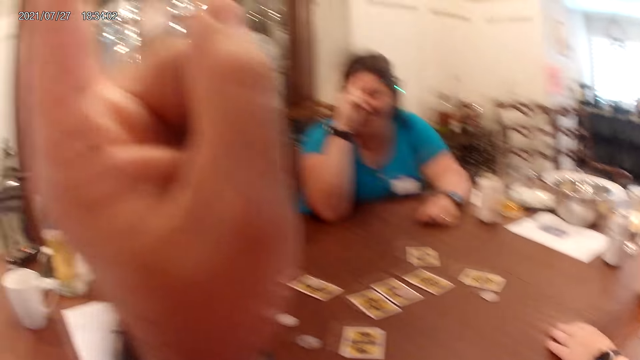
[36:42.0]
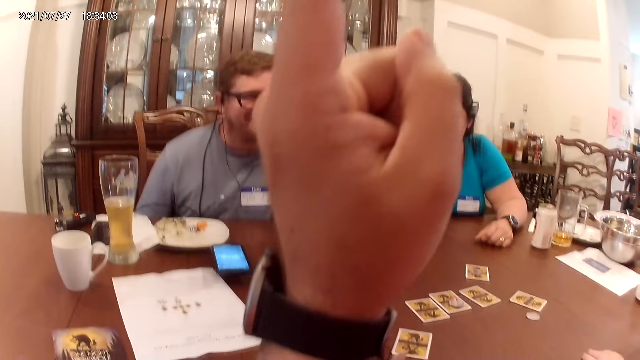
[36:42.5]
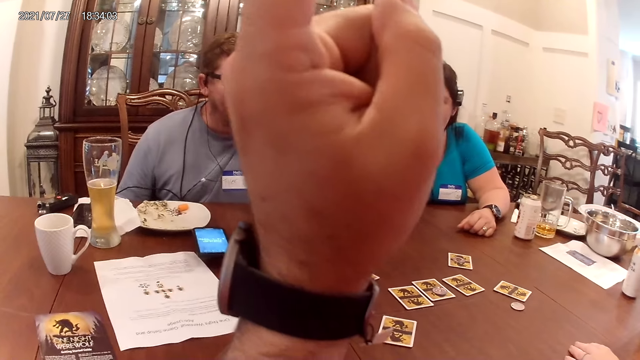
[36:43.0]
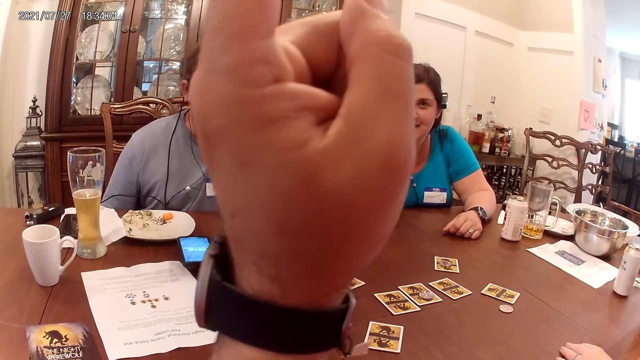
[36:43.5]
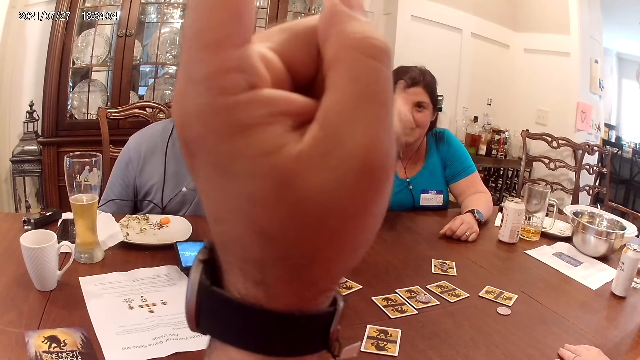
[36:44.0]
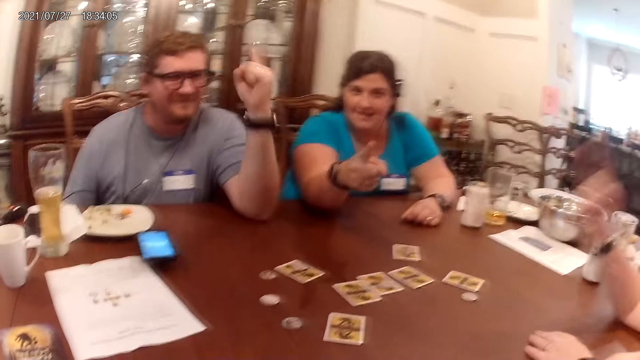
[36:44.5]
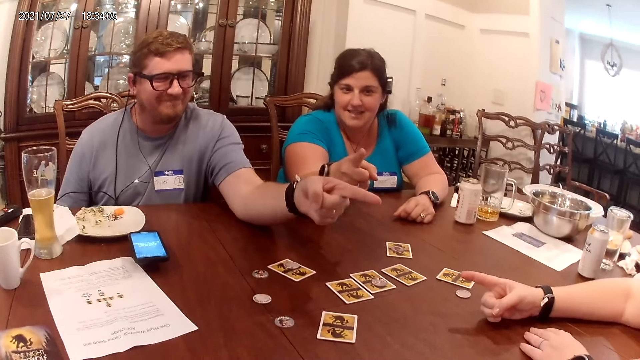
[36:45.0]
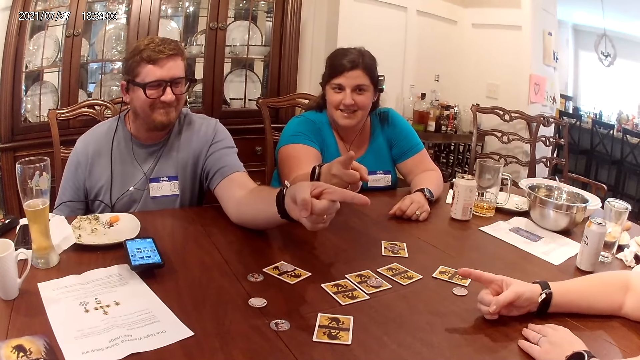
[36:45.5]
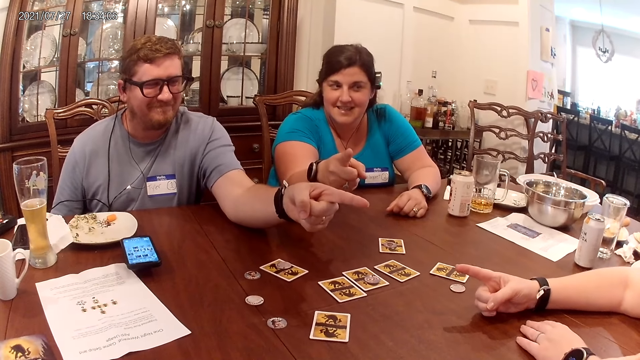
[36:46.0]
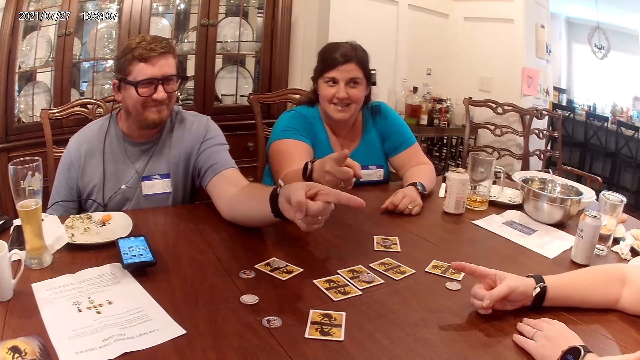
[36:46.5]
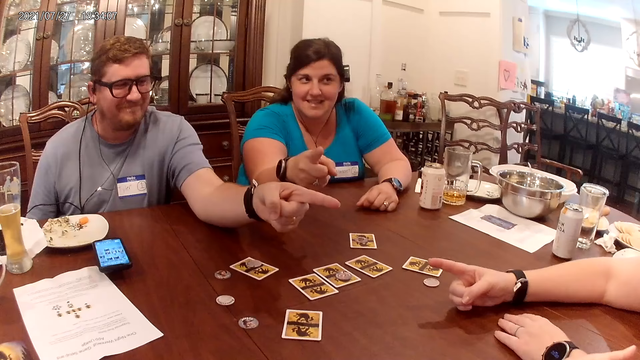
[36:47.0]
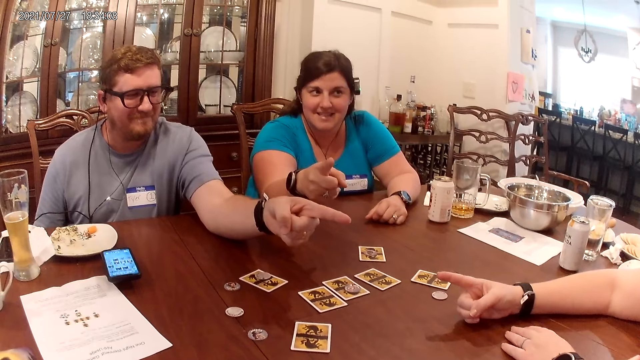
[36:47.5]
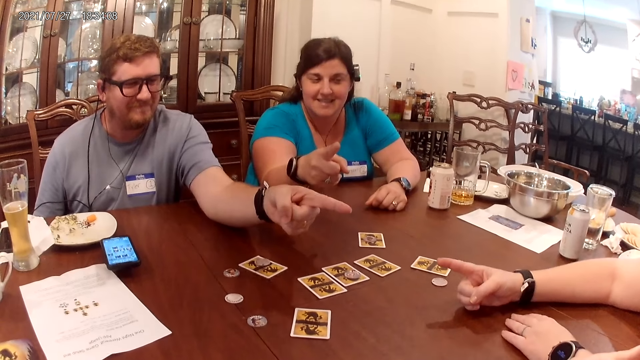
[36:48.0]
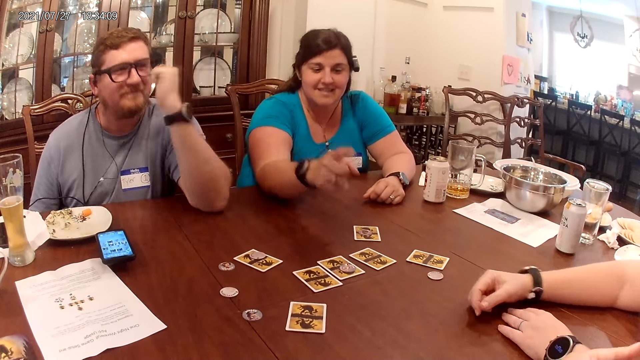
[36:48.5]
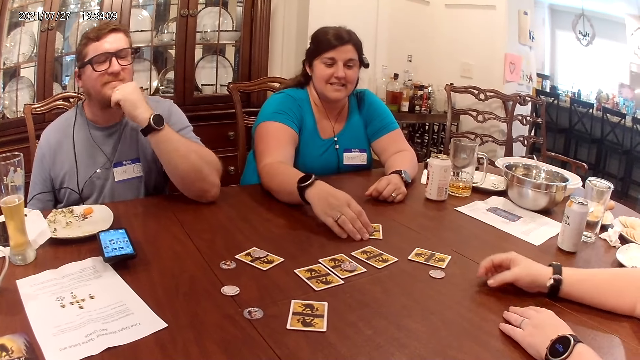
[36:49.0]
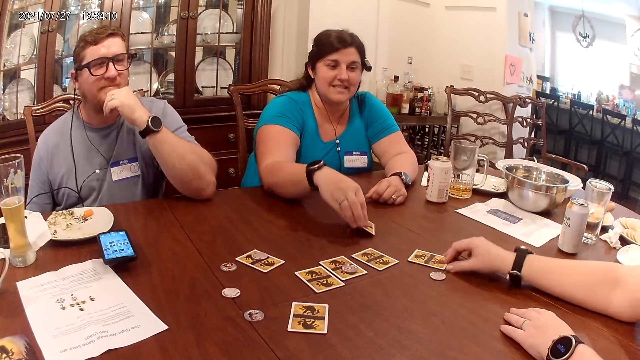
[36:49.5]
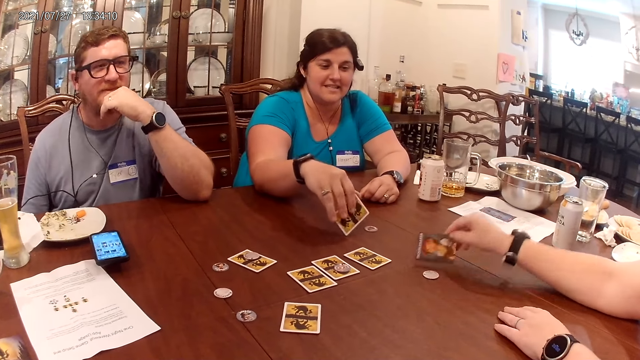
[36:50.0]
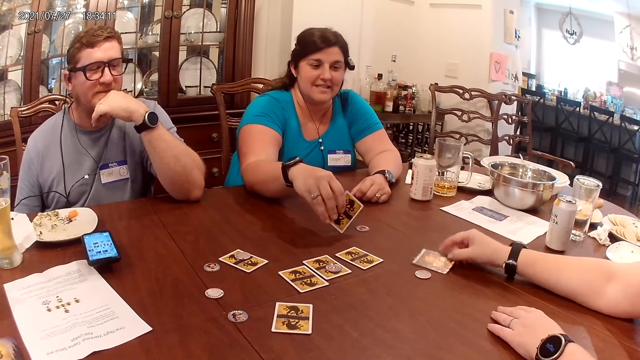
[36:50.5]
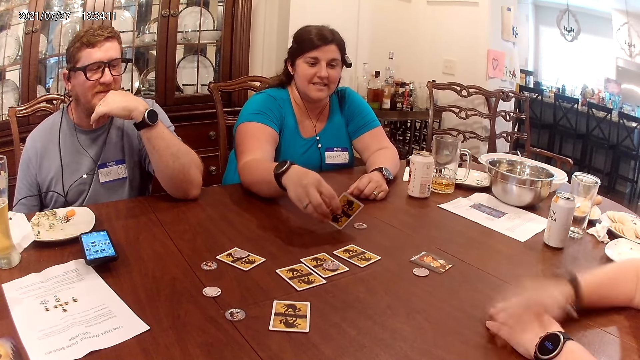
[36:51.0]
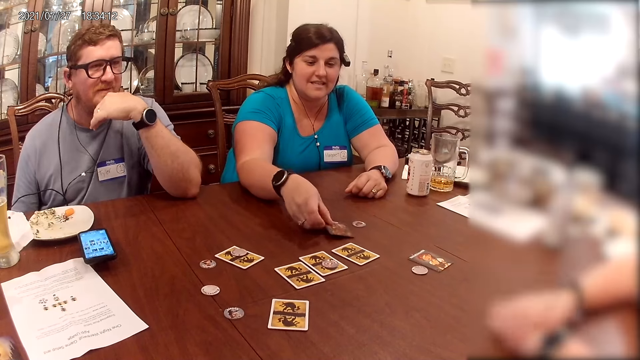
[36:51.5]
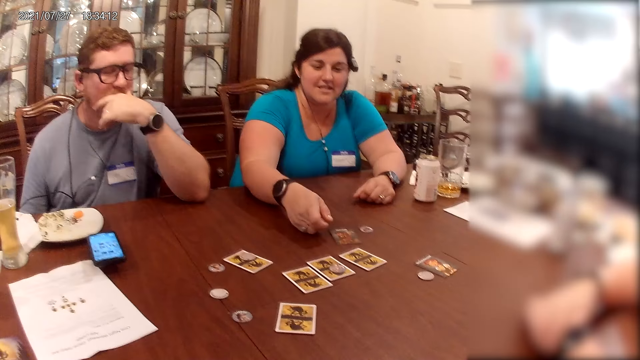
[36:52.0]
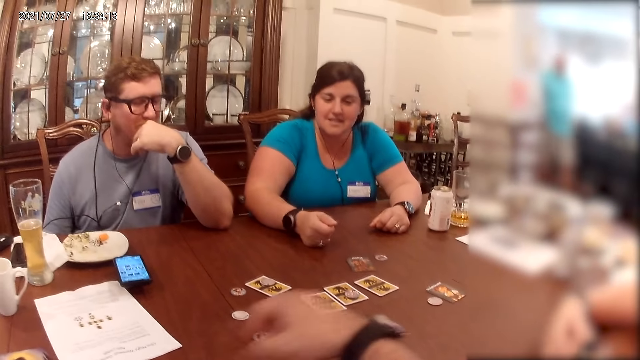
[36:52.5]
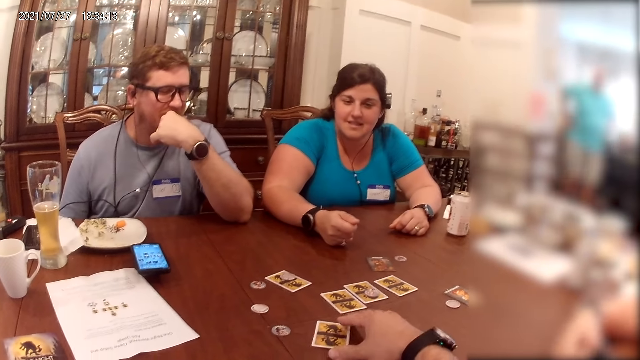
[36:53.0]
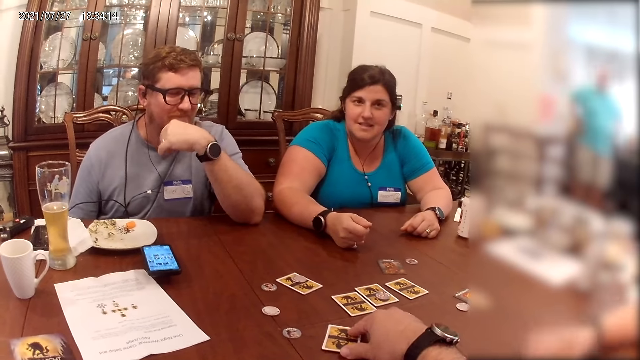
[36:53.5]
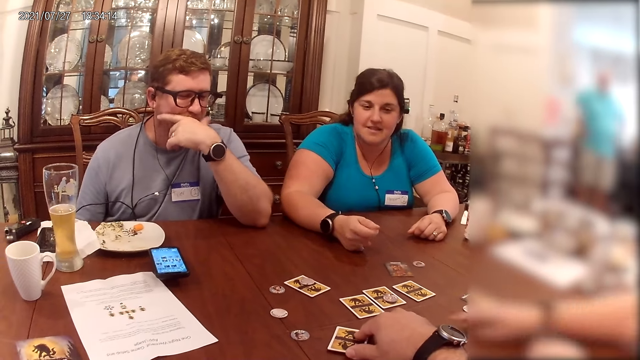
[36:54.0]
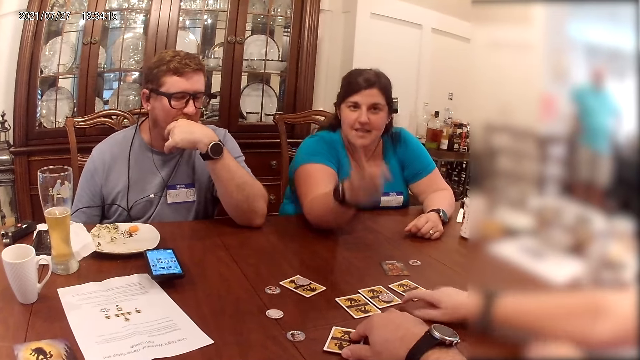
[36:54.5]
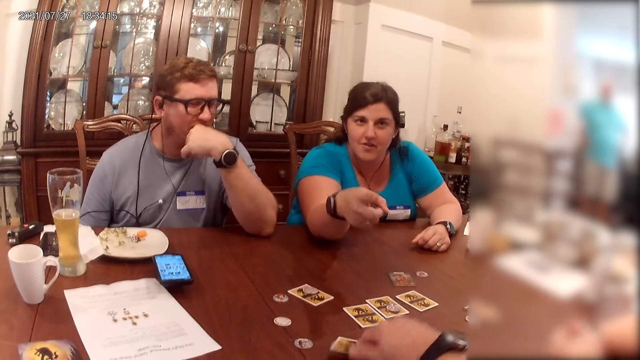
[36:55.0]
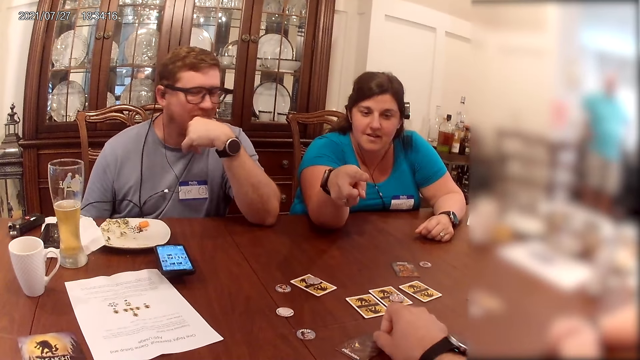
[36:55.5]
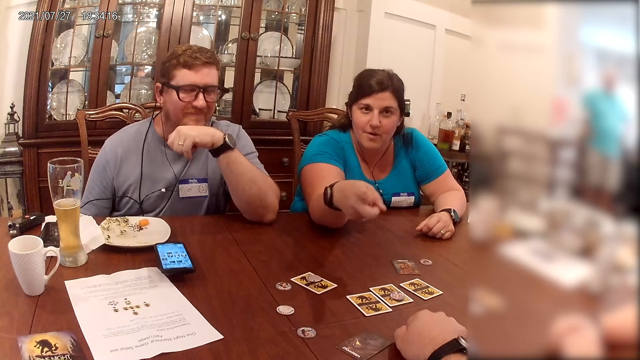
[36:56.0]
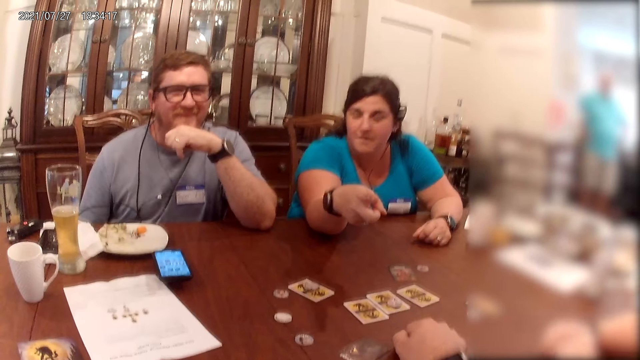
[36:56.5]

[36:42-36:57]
A woman points around. Another woman points around. A third woman points around. The camera wearer points around. The third woman picks a card on the table with her right hand. The first woman flips a card on the table with her right hand. The second woman drops the card on the table. The camera wearer touches a card on the table with his right hand. The first woman touches the card on the table with her right hand. The camera wearer flips the card on the table with his right hand.

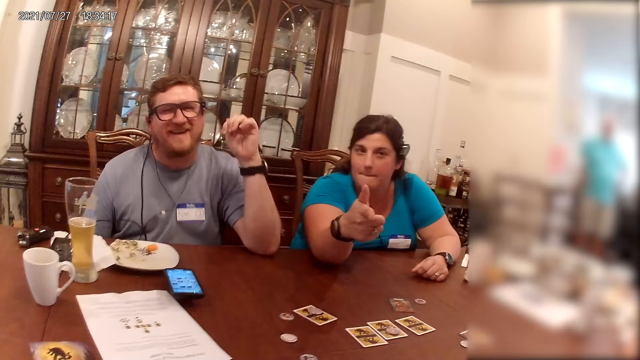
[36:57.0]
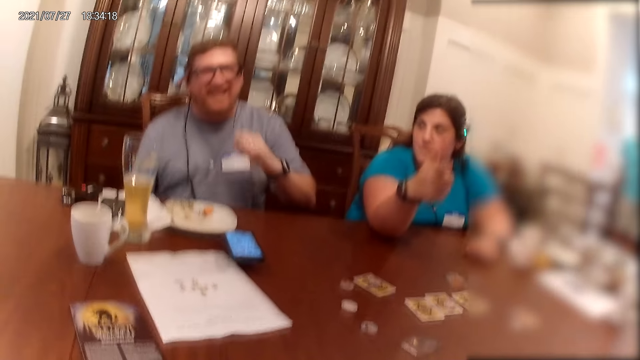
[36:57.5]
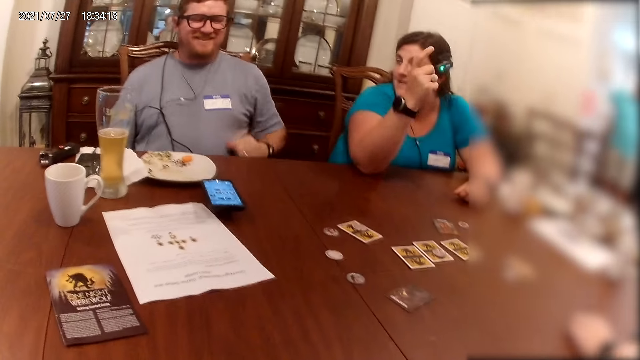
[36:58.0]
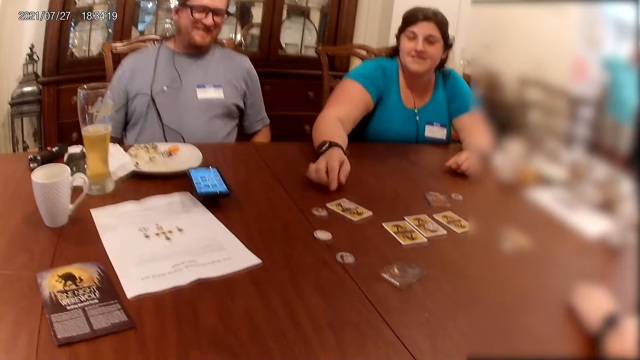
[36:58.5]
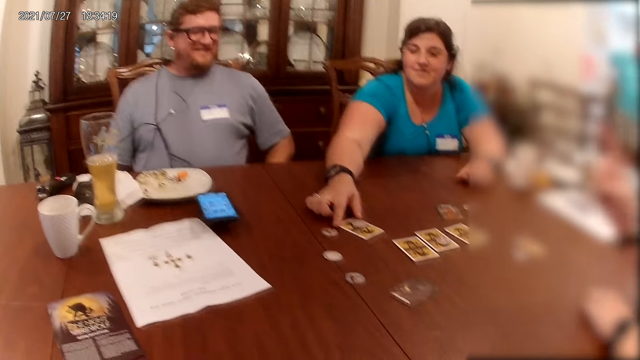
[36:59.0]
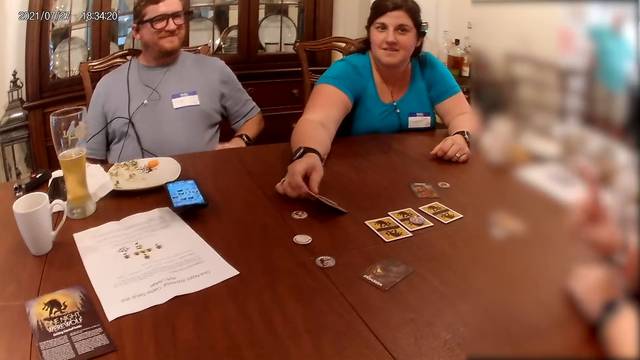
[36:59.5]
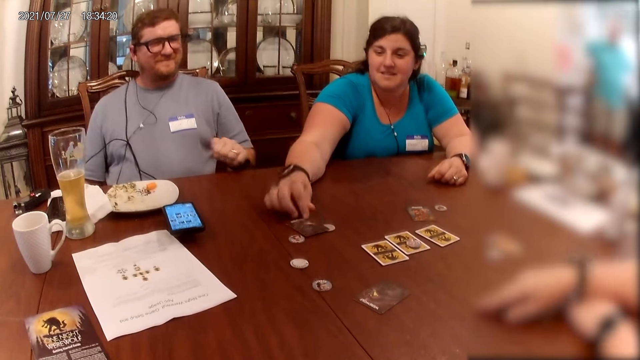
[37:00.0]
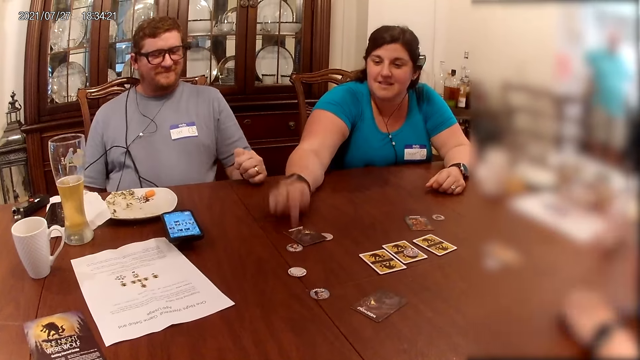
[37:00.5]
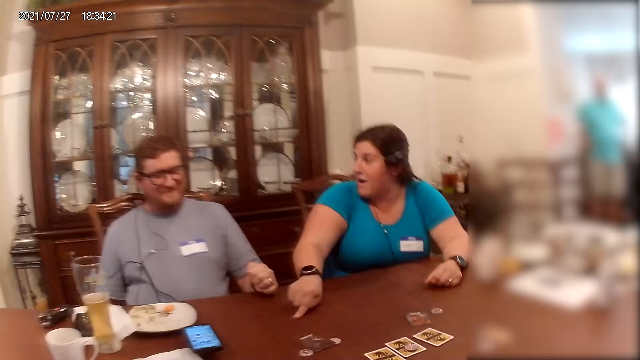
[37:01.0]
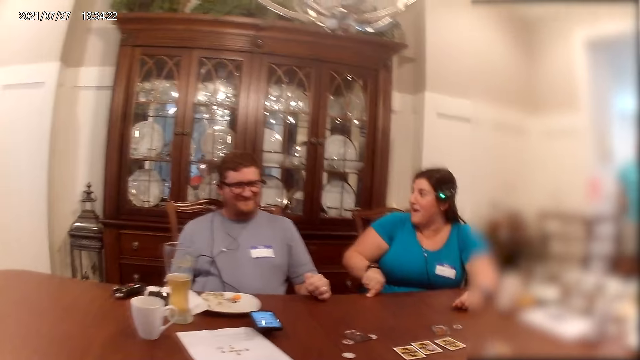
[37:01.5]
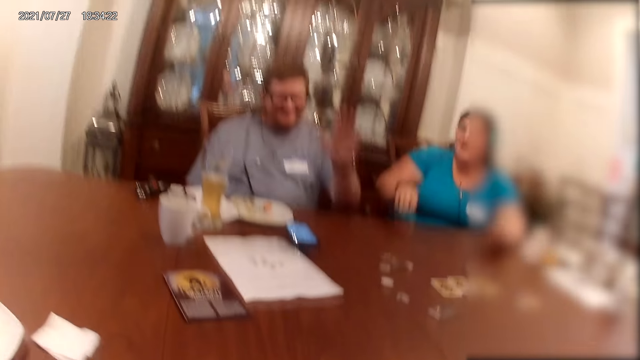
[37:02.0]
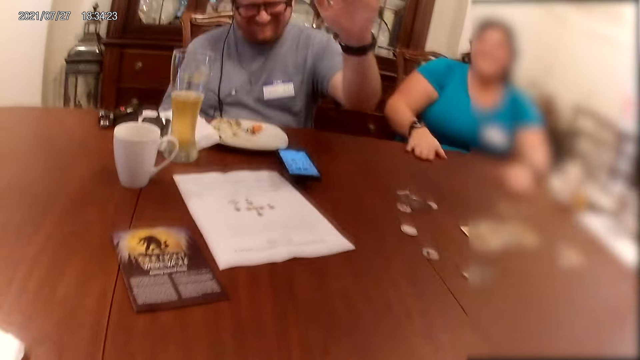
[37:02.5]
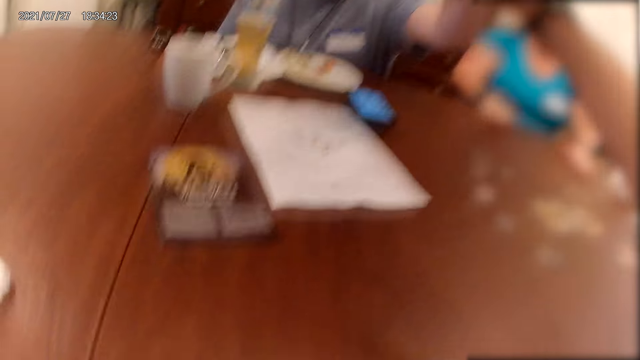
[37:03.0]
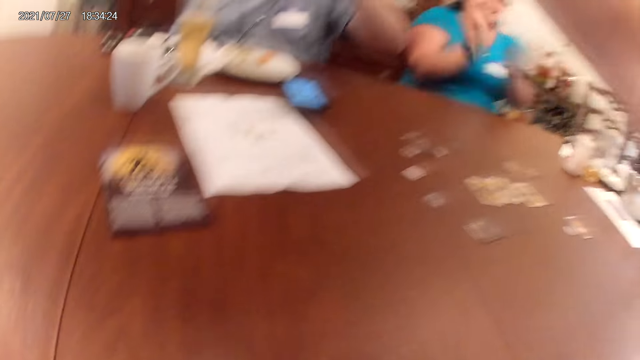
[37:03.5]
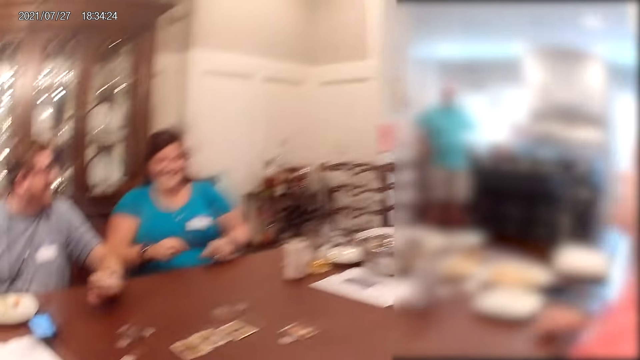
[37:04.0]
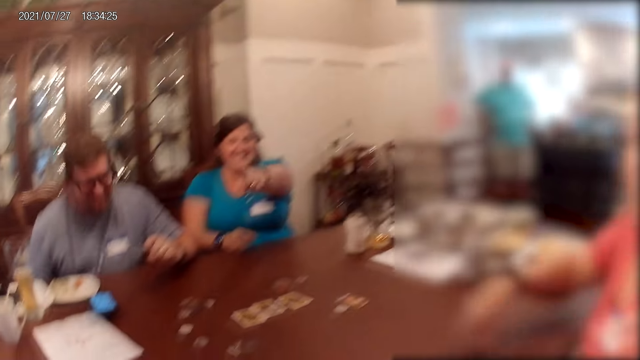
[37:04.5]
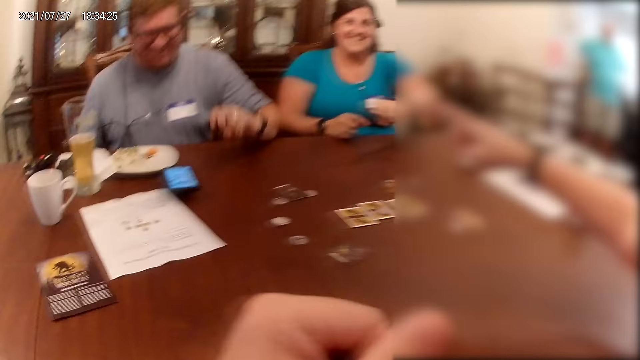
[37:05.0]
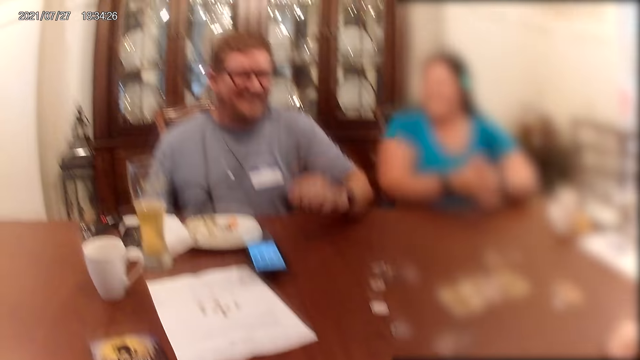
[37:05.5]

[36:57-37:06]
A woman flips a card on the table with her right hand. Another woman touches the table with her right hand. A third woman touches the table with her right hand. The third woman touches the table with both hands. The camera wearer greets the third woman. A man shakes the second woman's hands. The first woman claps her hands. The third woman claps her hands. The second woman spreads her hands.
